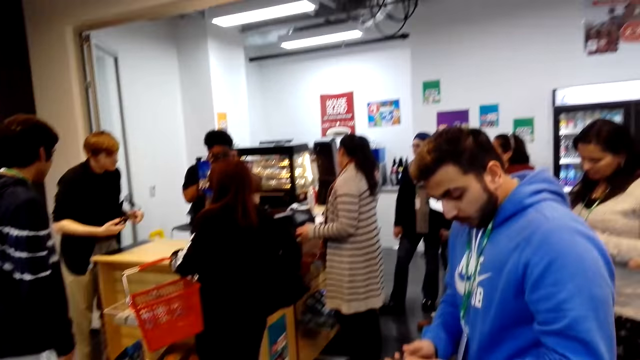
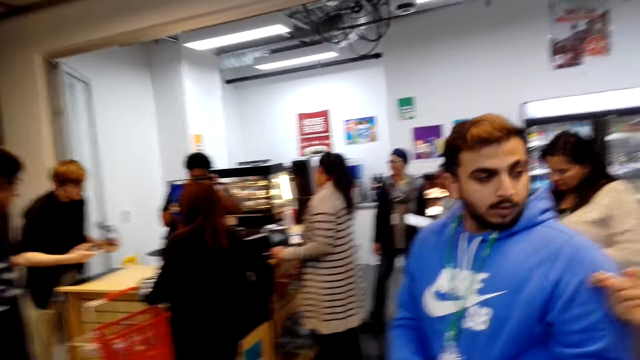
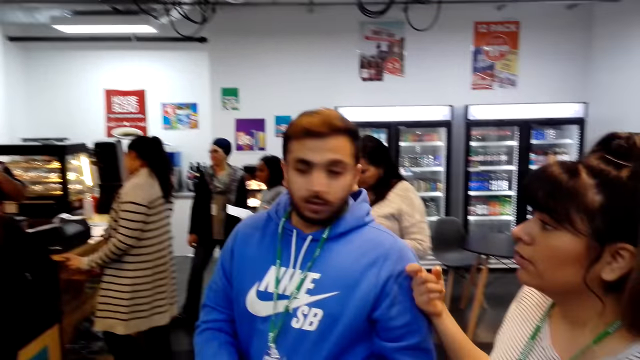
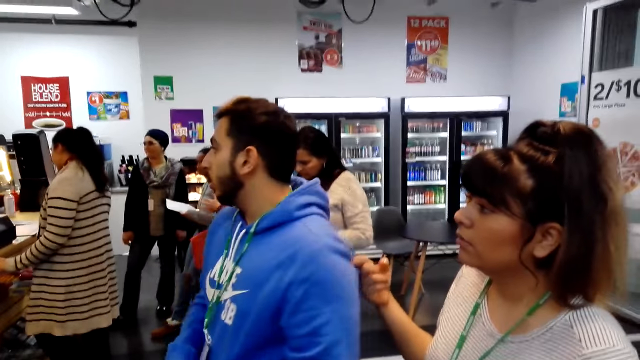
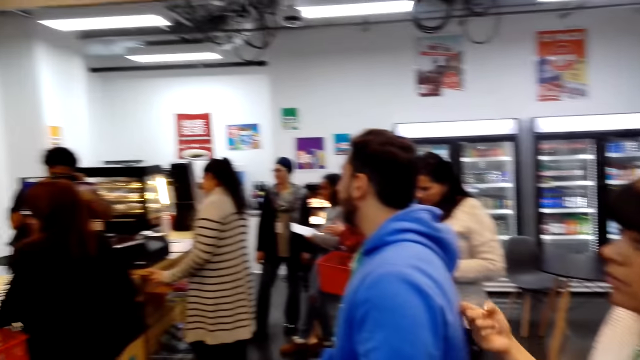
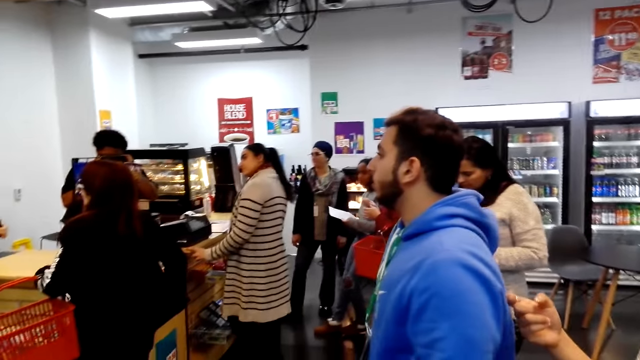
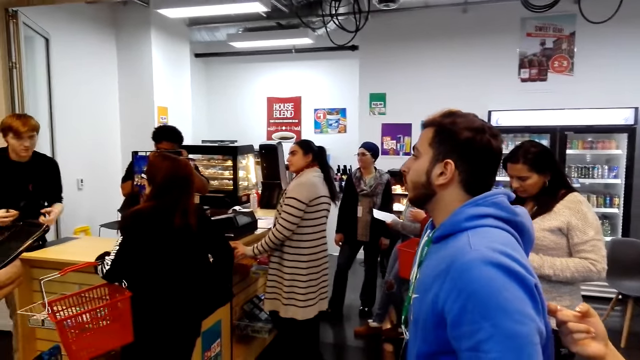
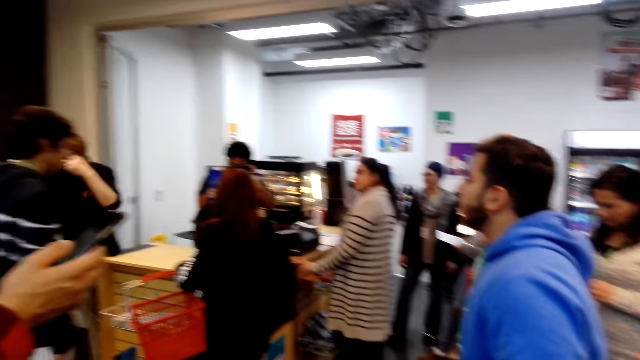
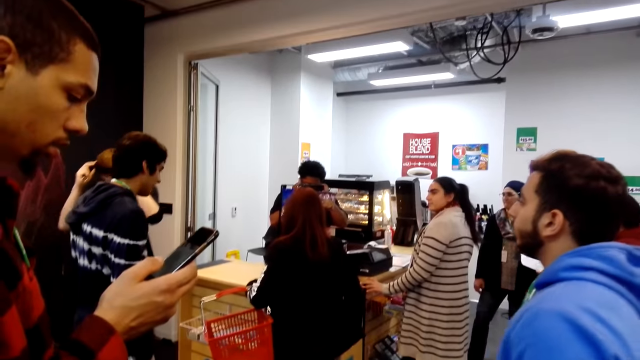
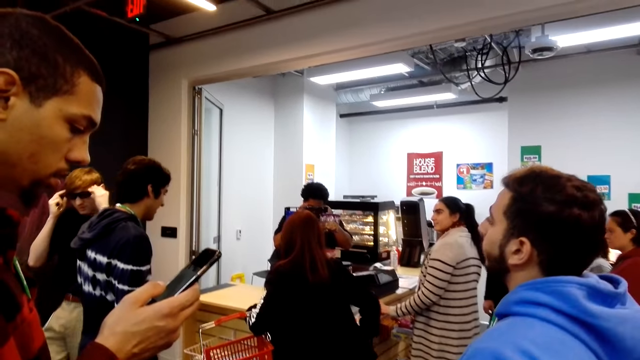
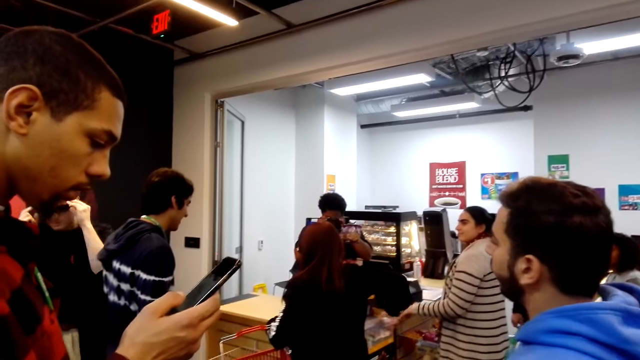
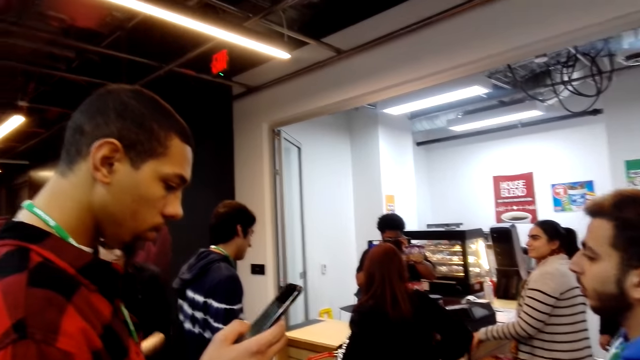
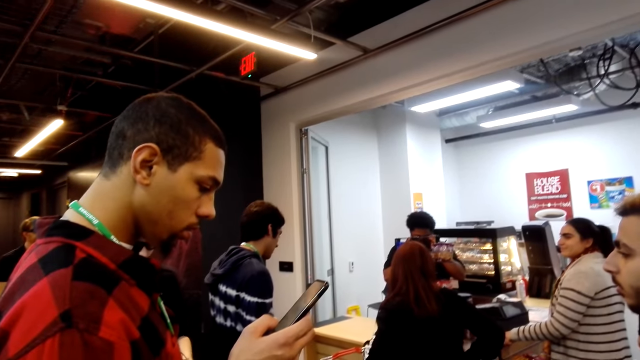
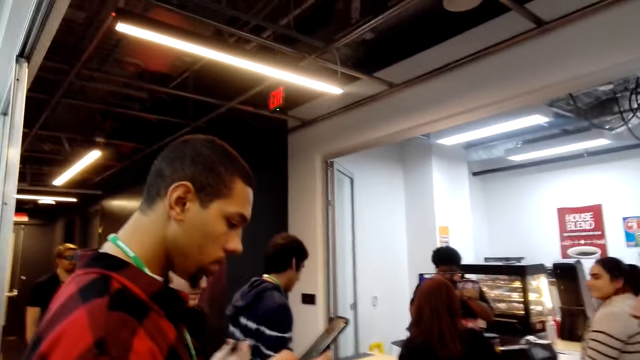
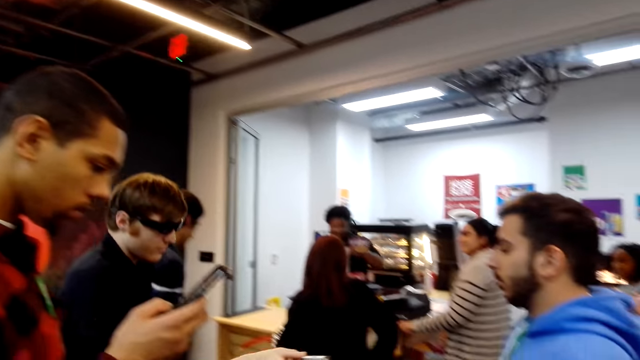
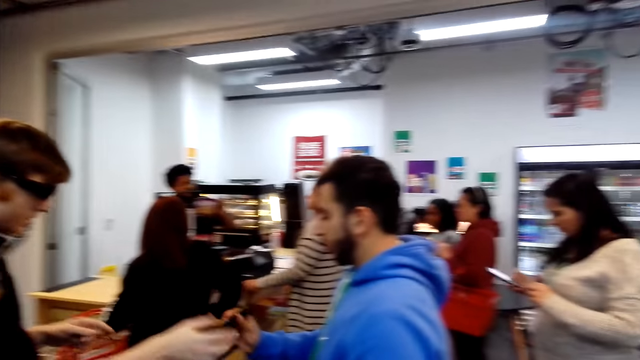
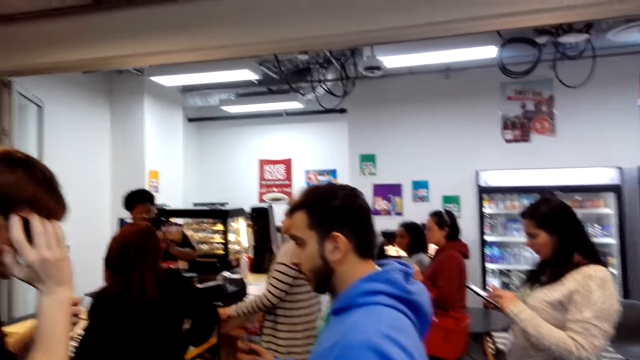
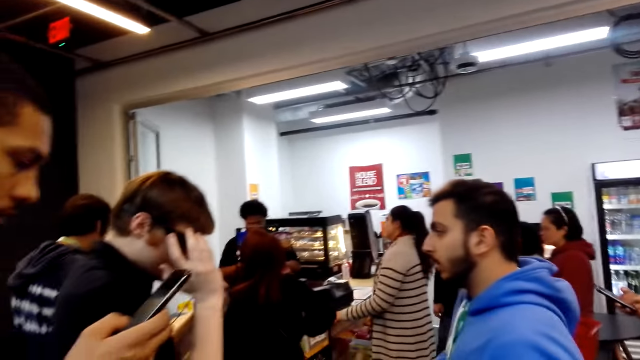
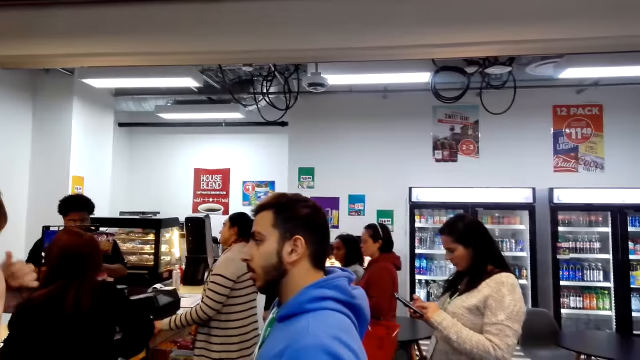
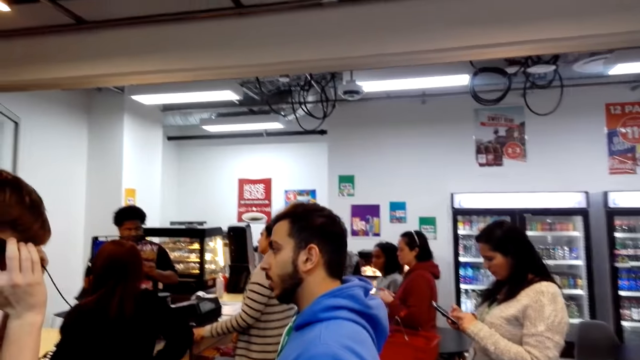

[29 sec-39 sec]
A person taps on another person at the back. The other person turns. The first person talks with the other person. The camera wearer looks around. A third person puts on glasses. A fourth person scrolls on the phone. The third person walks around. A fifth person adjusts the glasses.

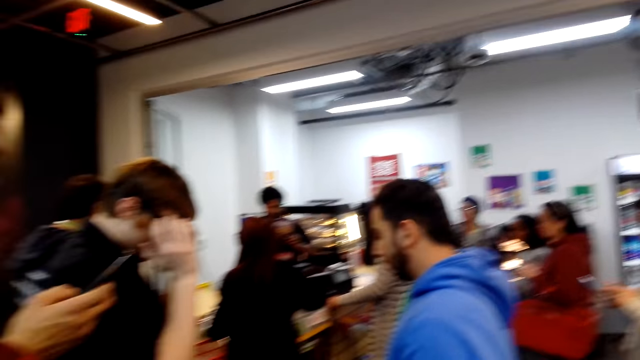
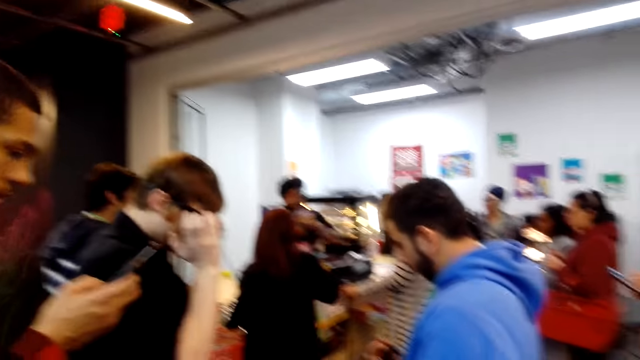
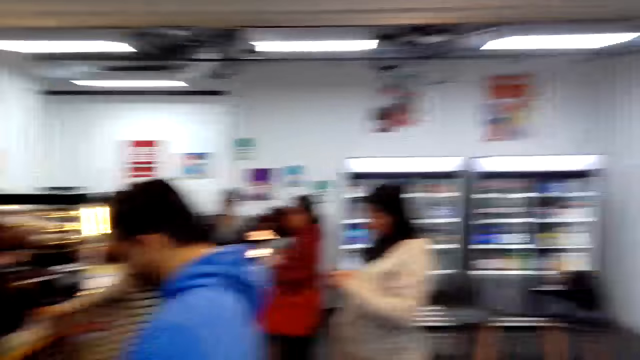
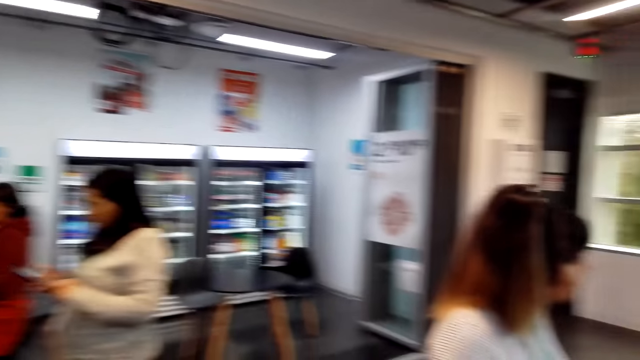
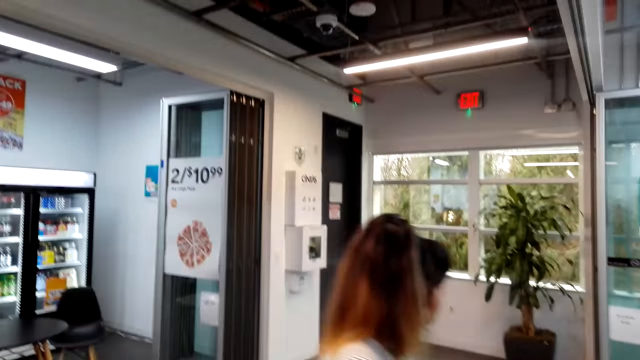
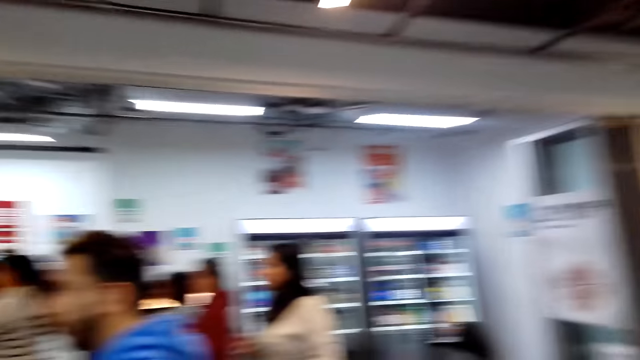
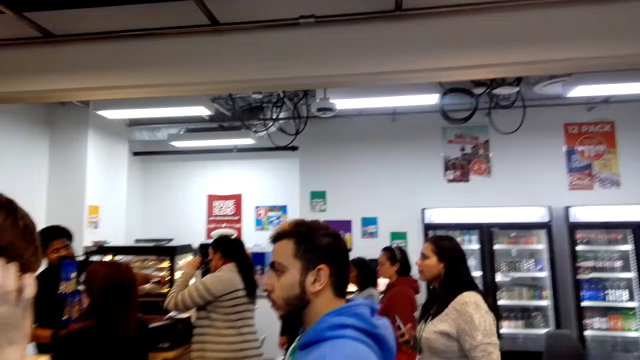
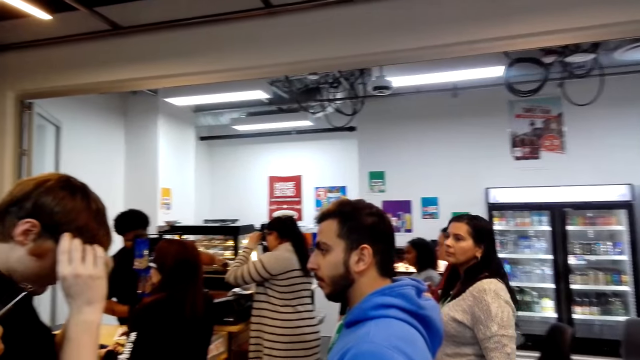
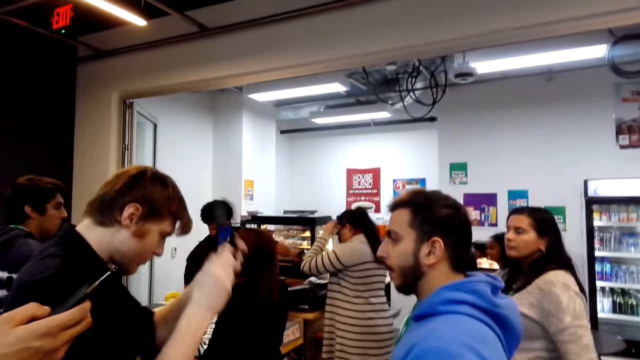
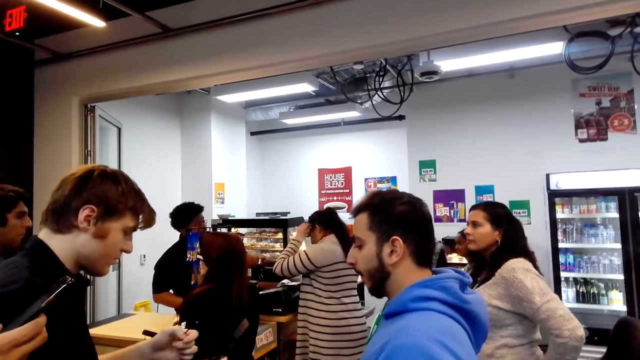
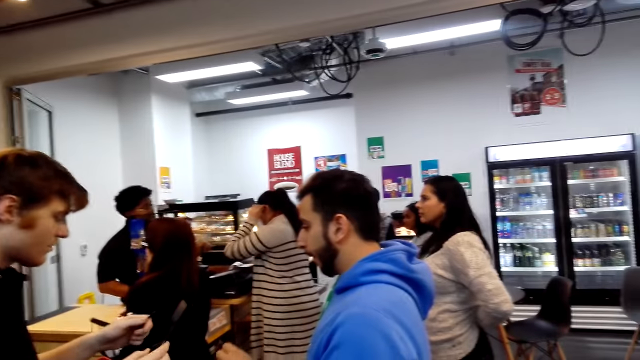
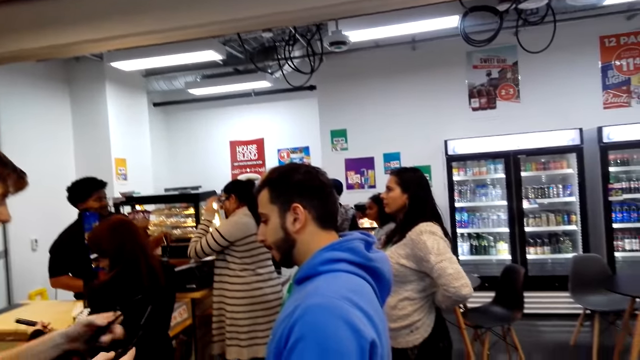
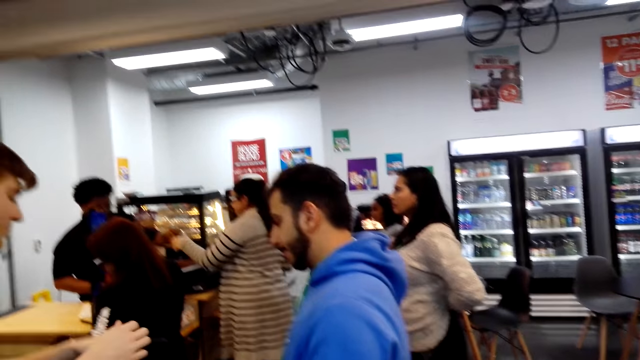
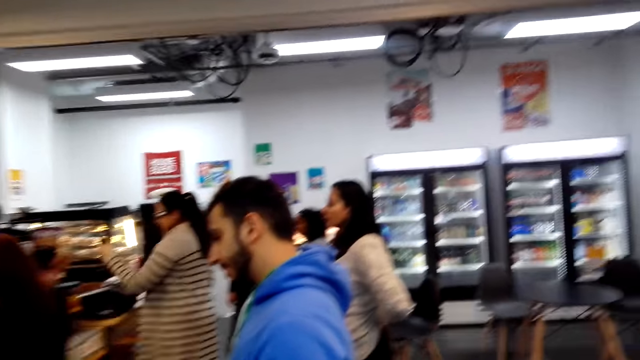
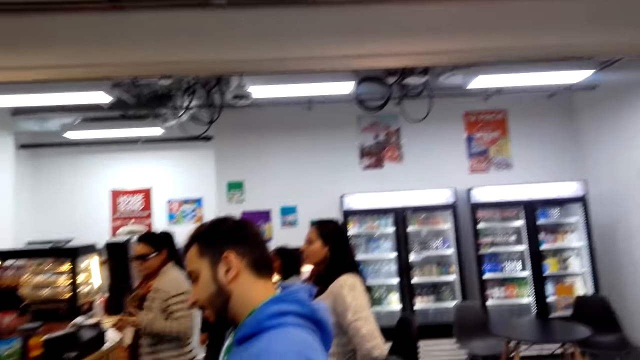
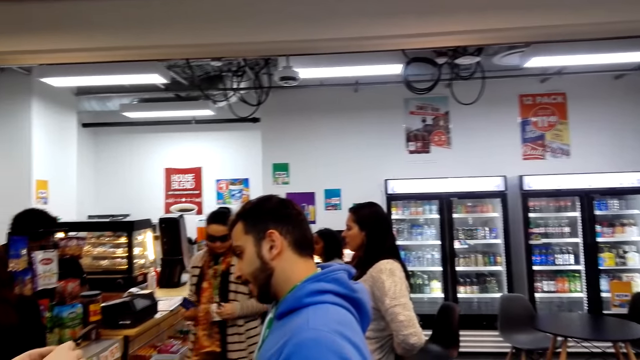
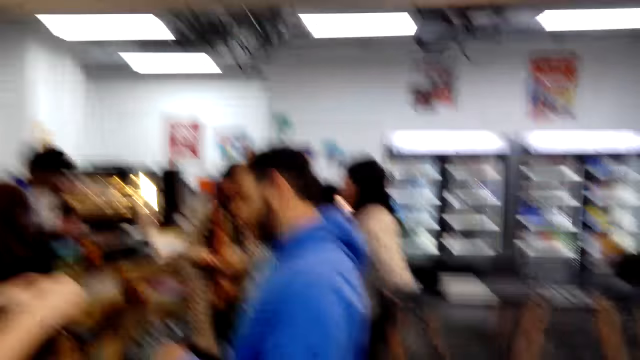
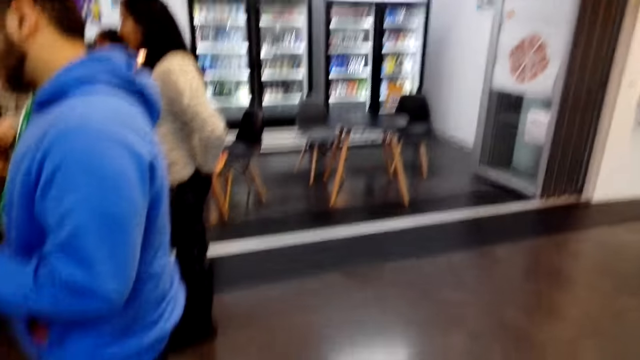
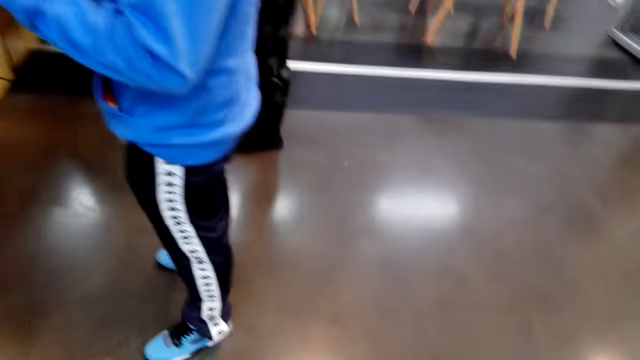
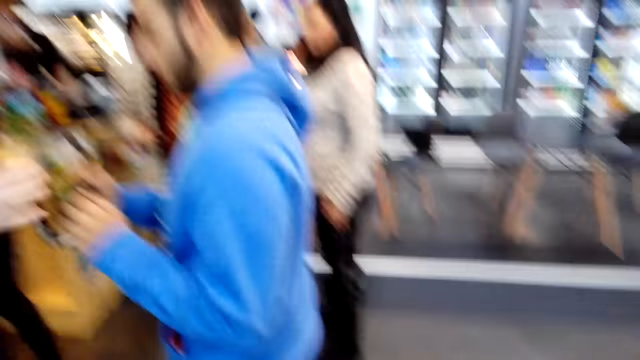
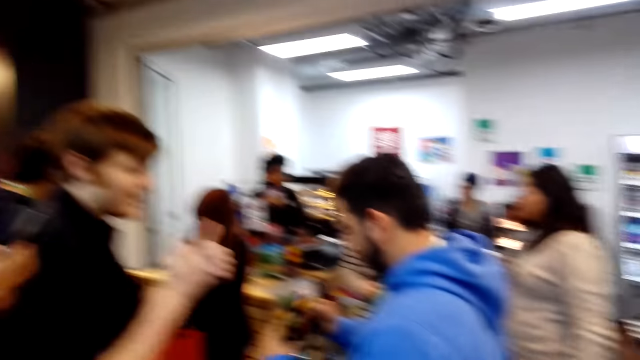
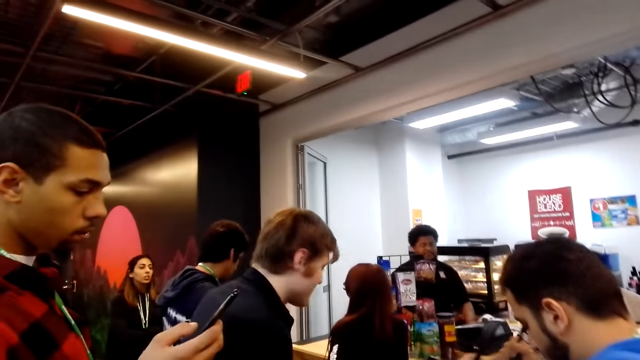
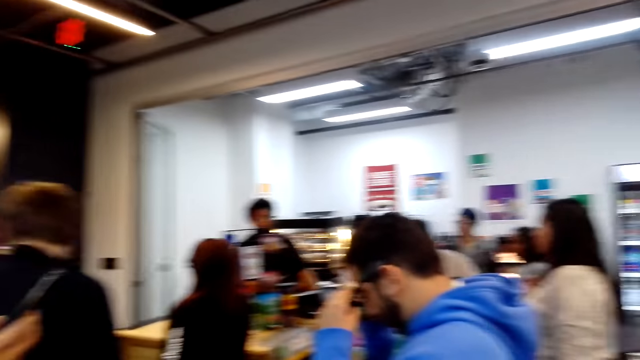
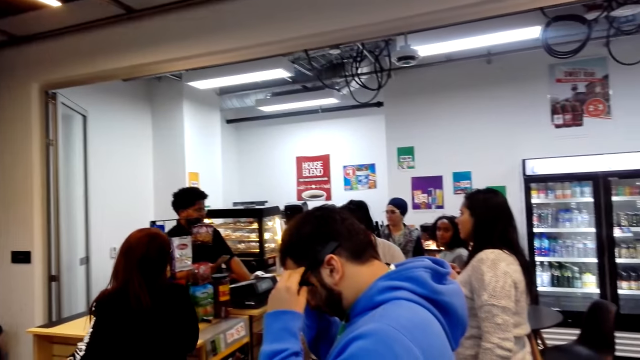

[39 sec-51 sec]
A person walks around. The camera wearer looks around. Another person calculates items for a third person. A fourth person removes the glasses. The third person adjusts goggles. The second person gives a receipt to the third person. The third person walks out the counter. The camera wearer looks around. A fifth person takes the goggles from the fourth person.
